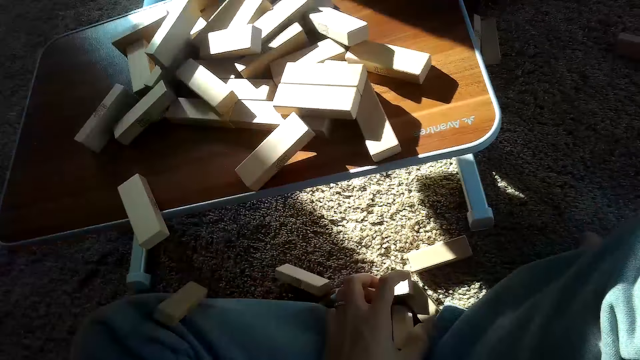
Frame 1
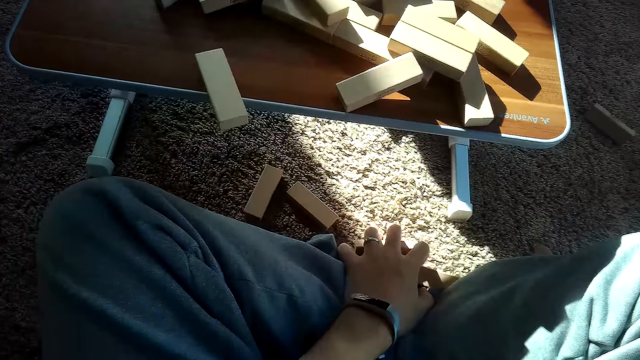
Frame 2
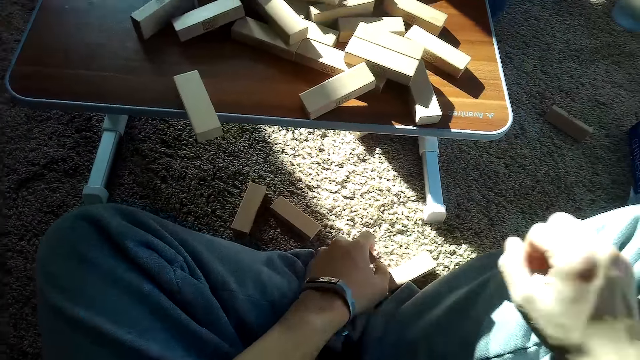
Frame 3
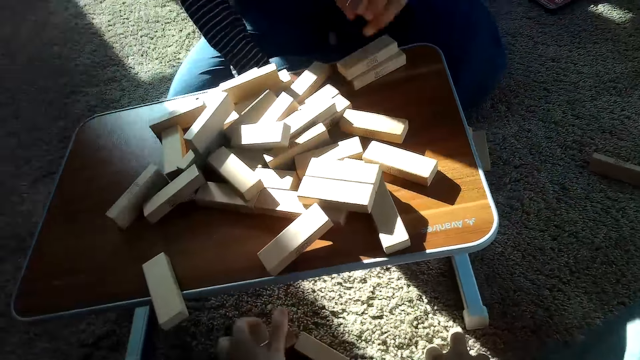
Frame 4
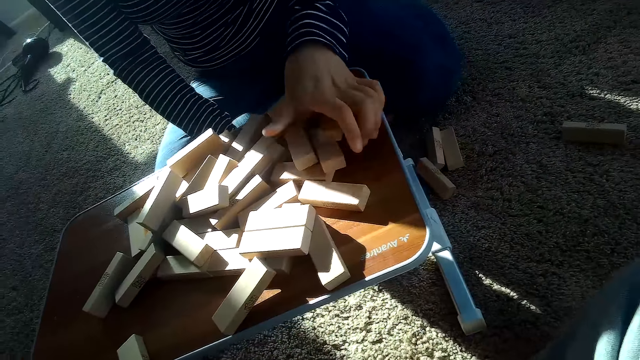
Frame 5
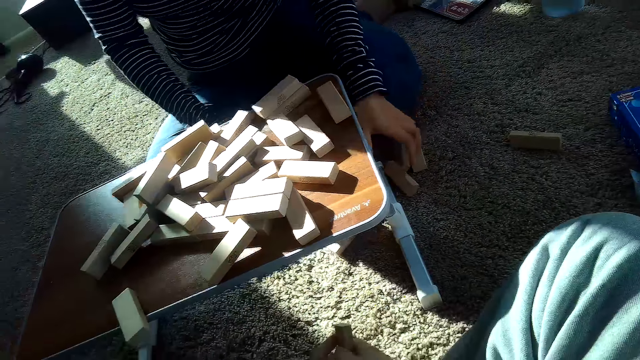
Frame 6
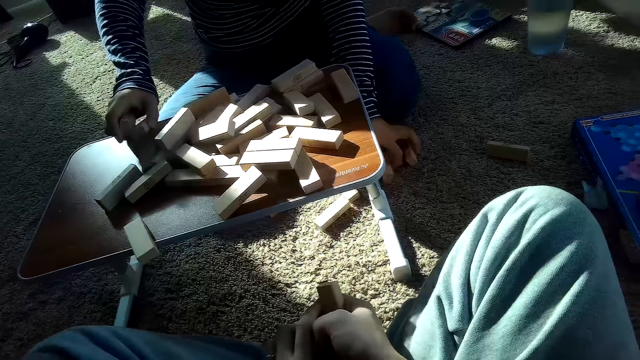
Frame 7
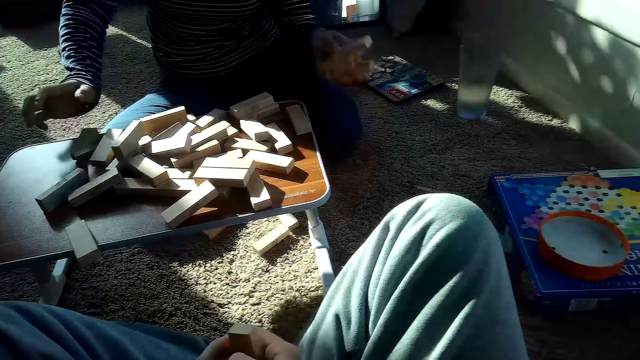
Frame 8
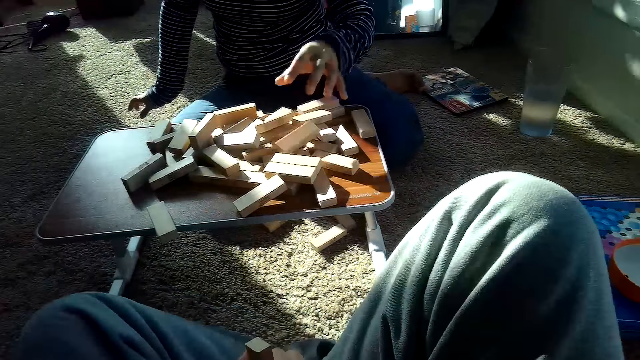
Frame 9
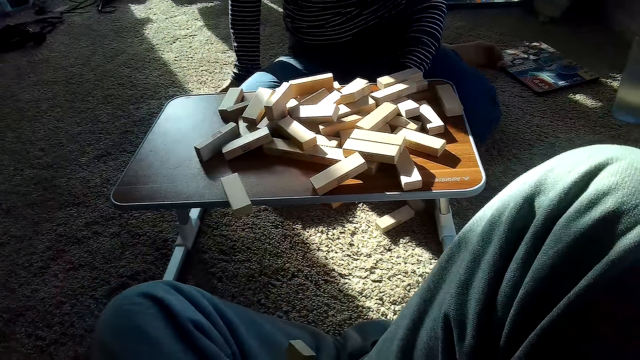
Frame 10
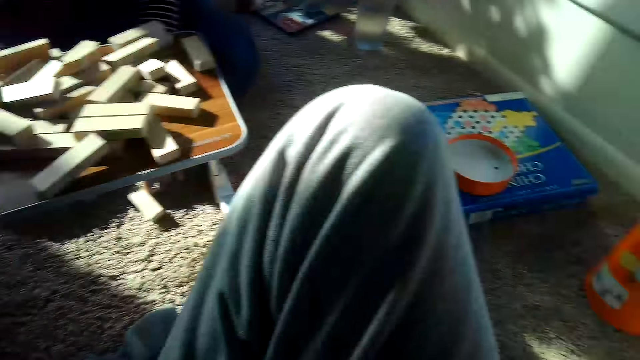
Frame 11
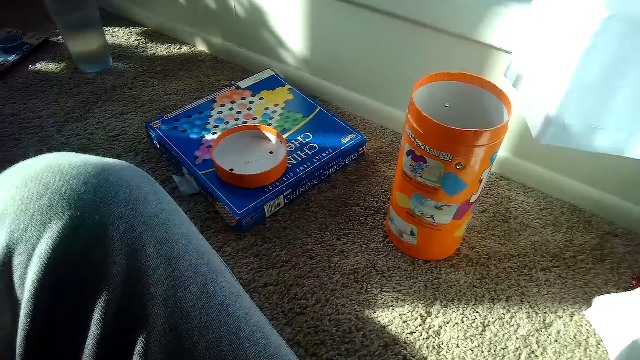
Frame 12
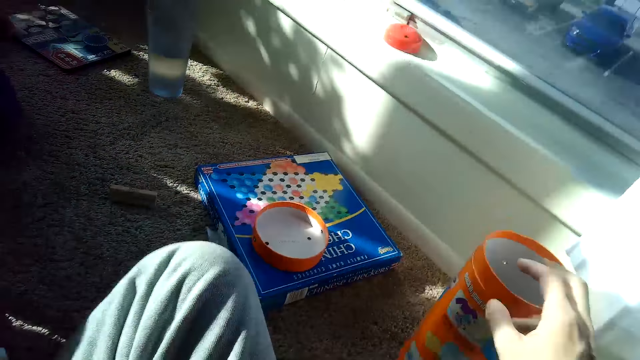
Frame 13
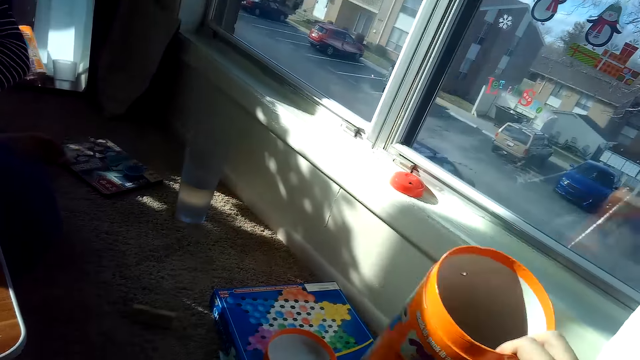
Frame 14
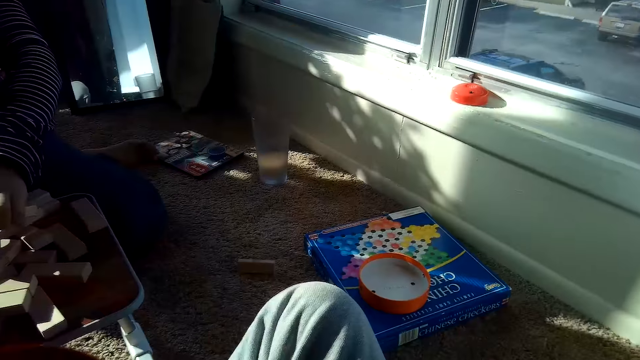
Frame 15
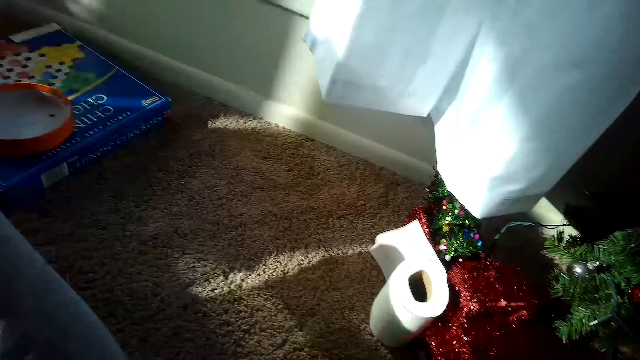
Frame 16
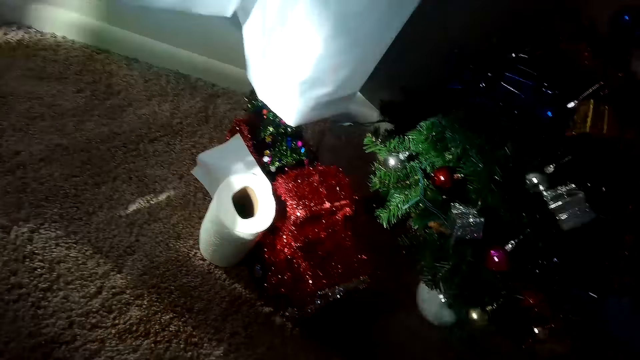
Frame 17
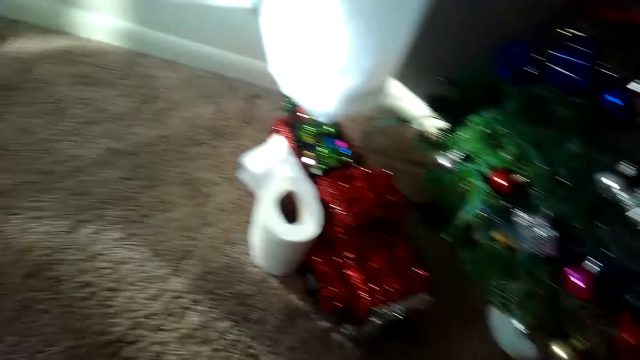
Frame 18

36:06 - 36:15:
The camera wearer picks a jenga block from the floor with his left hand. The partner places some jenga blocks on the table with her right hand, picks blocks, places some jenga blocks on the table with both hands, and picks blocks. The camera wearer takes the game cover. He holds a cylindrical container with his right hand.

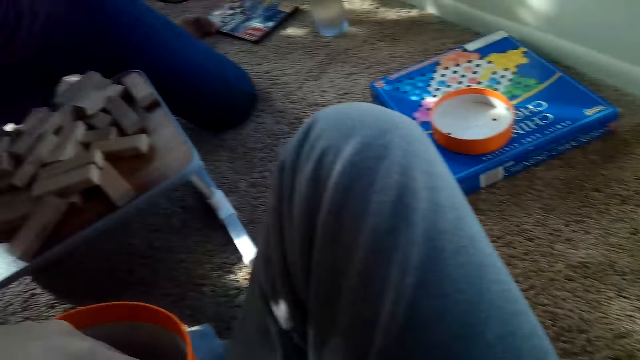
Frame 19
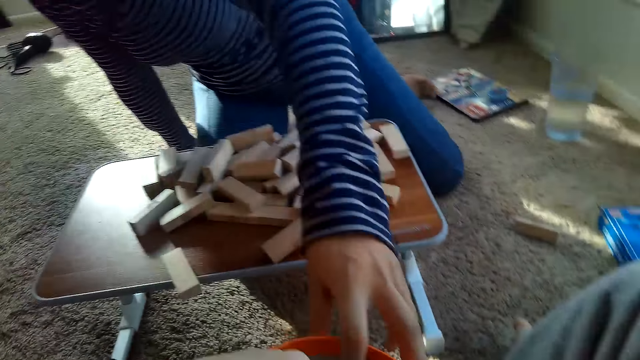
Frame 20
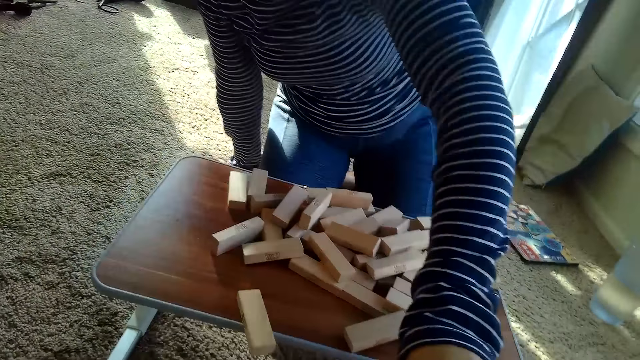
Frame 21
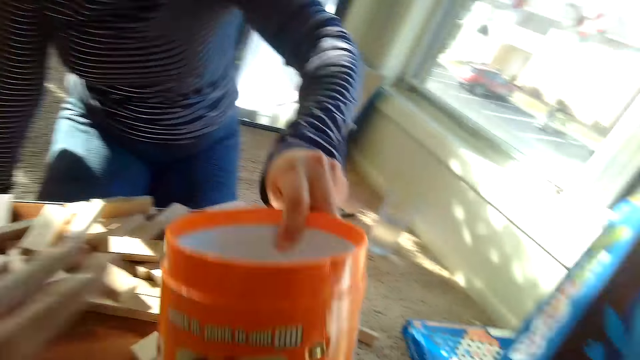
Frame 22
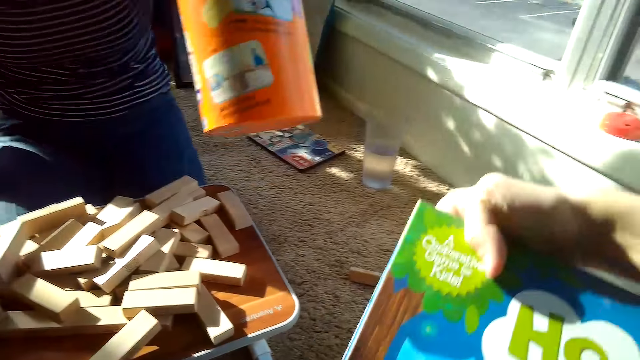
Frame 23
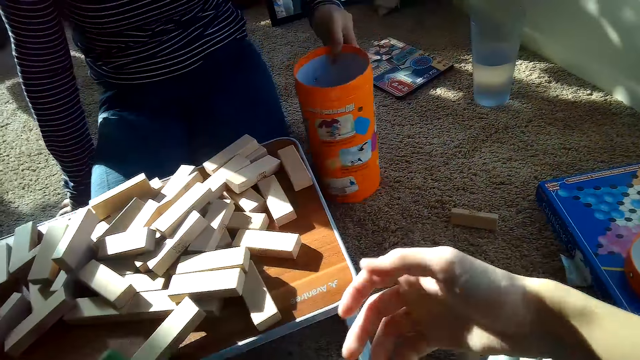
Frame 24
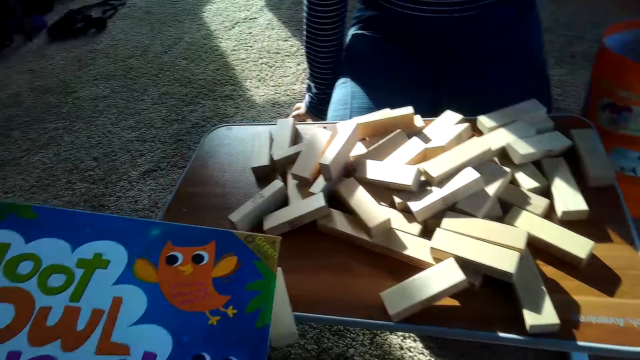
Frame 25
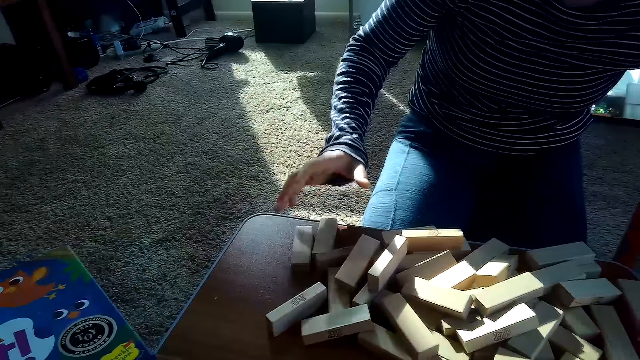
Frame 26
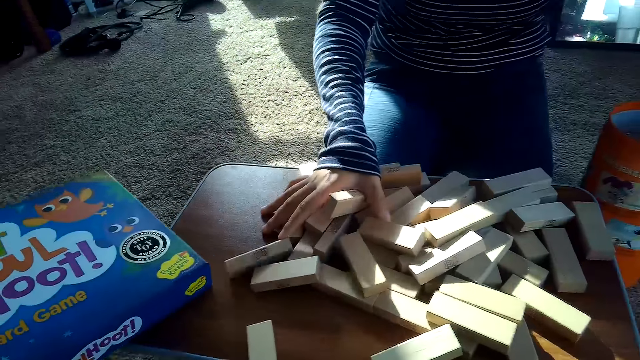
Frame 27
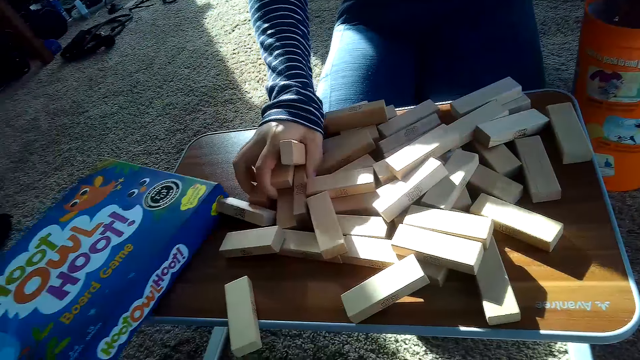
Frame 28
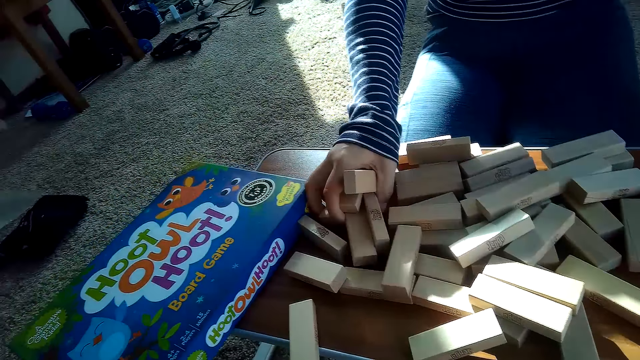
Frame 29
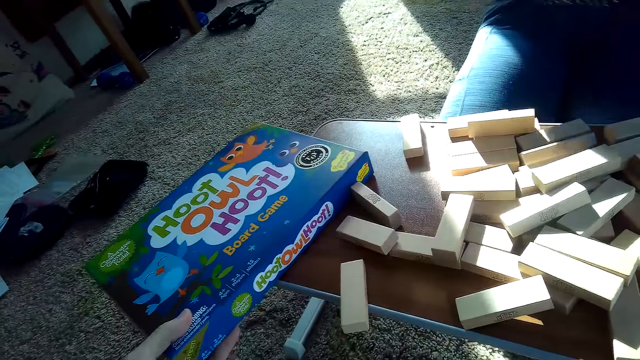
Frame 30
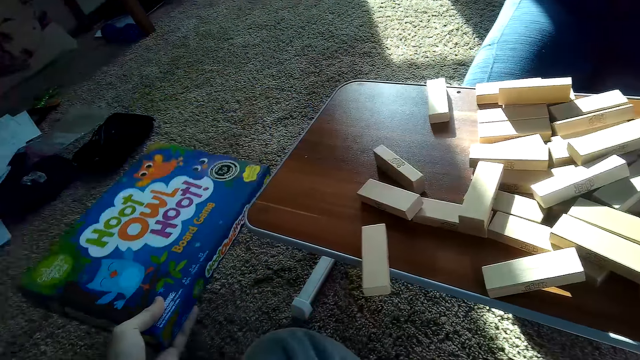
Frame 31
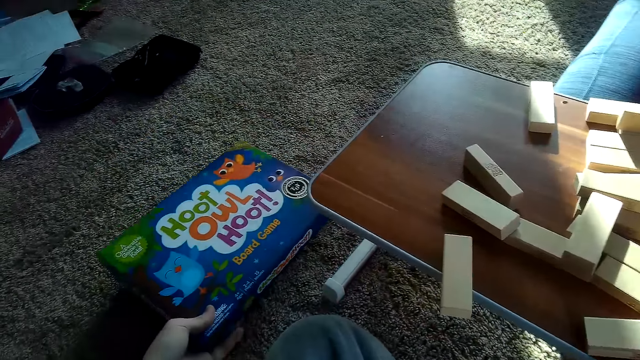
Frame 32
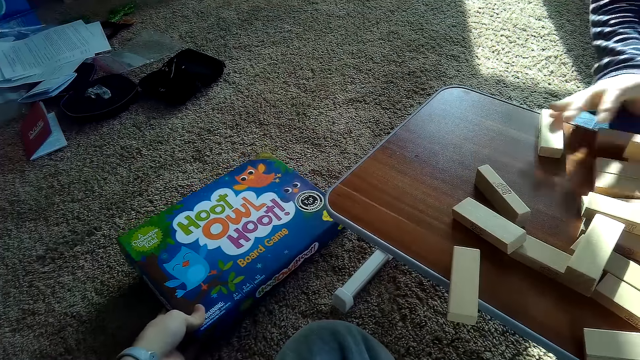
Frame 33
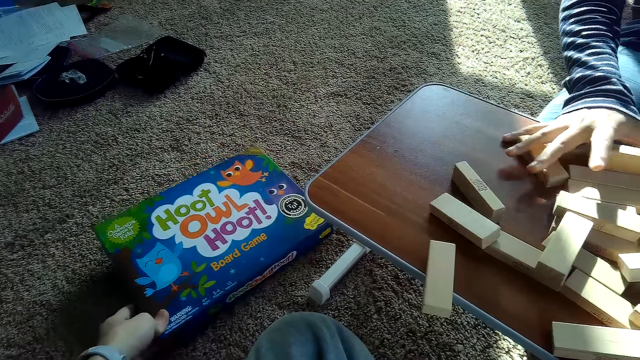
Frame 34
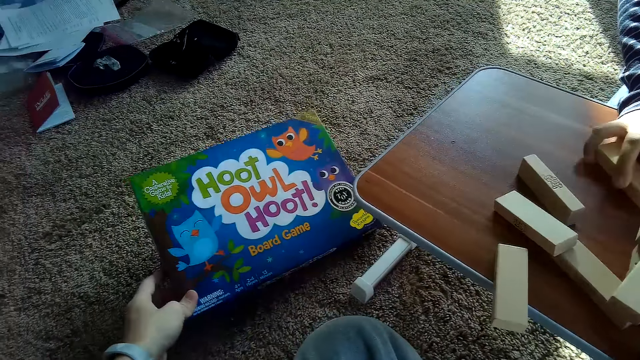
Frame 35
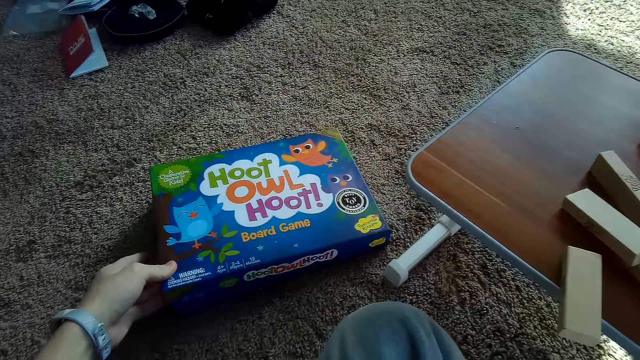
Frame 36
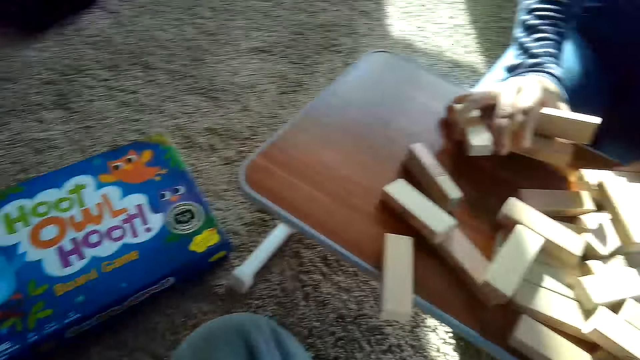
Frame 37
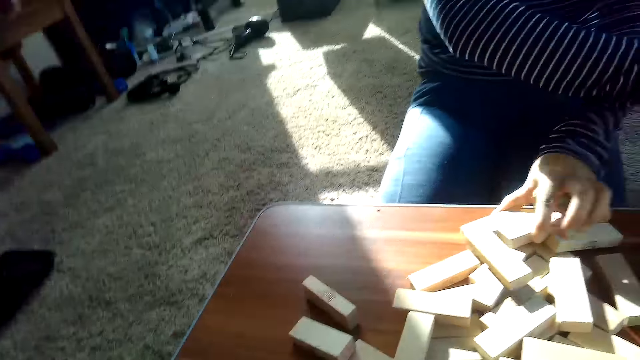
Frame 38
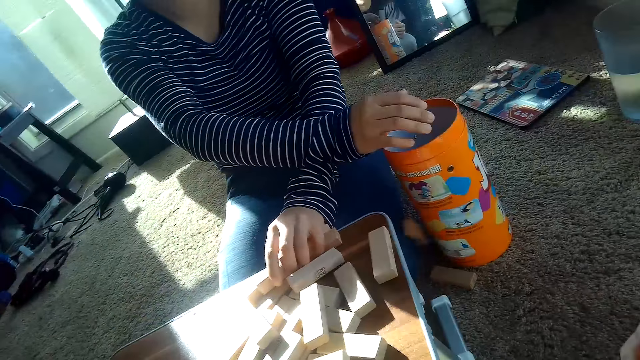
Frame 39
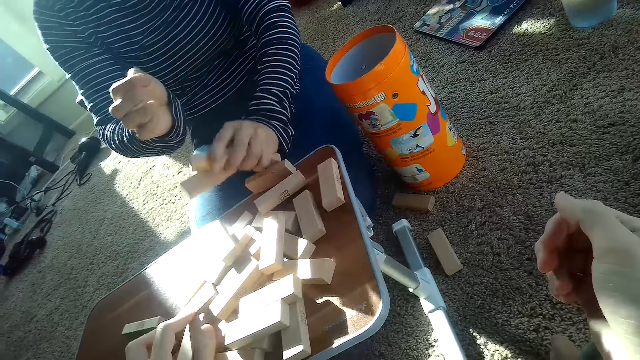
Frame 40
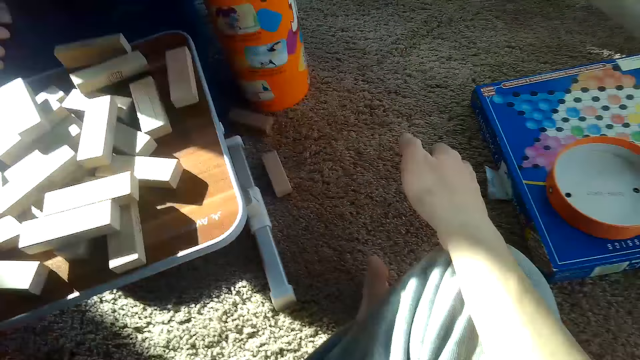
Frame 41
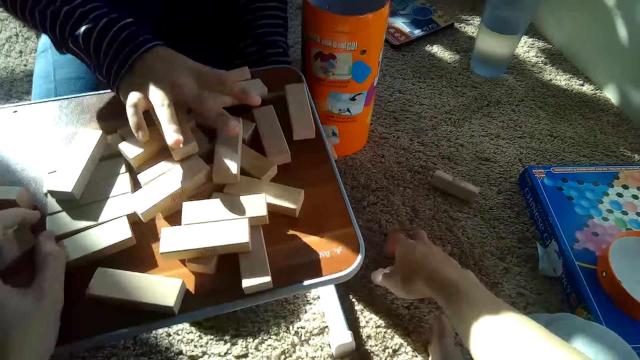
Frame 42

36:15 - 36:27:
The partner collects the cylindrical container from the camera wearer with her left hand. The camera wearer holds a box of a board game, the Hoot Owl Hoot game, with his right hand. The partner drops the cylindrical container on the floor. The camera wearer holds the box of the board game with his left hand. The partner picks some jenga blocks from the table with her right hand. The camera wearer drops the box of the board game on the table with his left hand. He drops the box of the board game on the floor with his left hand. The partner picks the blocks. The partner drops the jenga blocks into the cylindrical container with her right hand.
